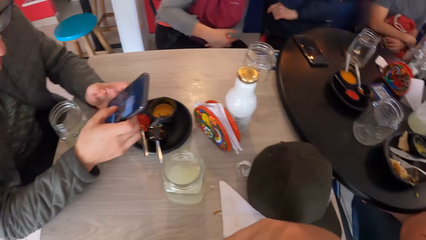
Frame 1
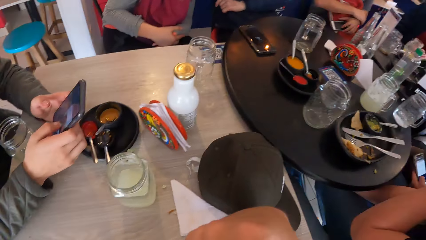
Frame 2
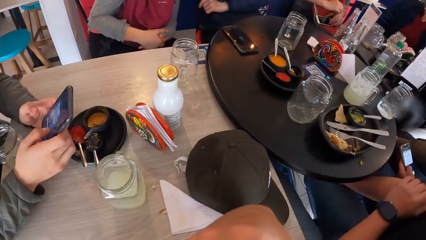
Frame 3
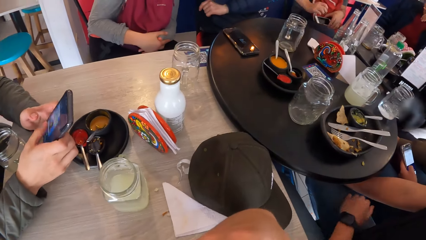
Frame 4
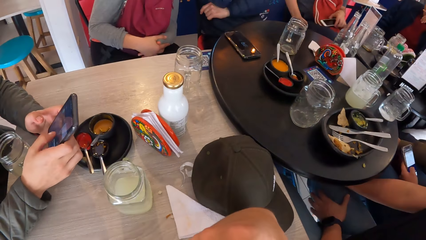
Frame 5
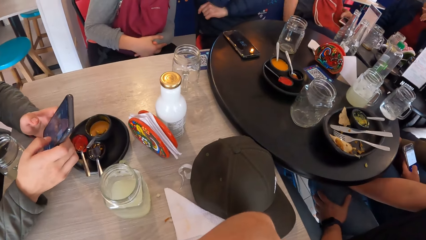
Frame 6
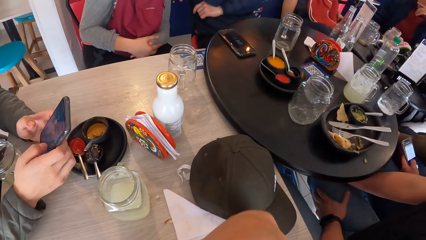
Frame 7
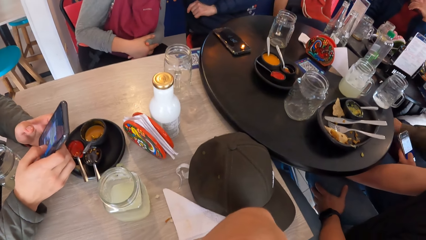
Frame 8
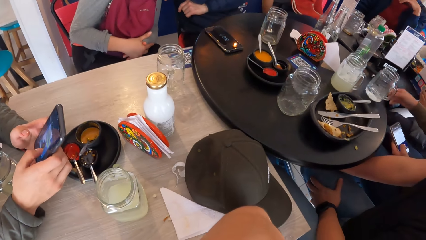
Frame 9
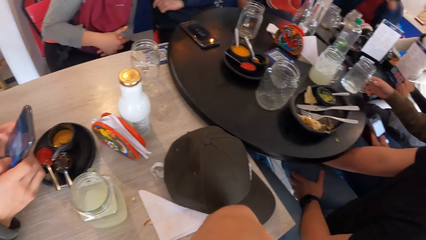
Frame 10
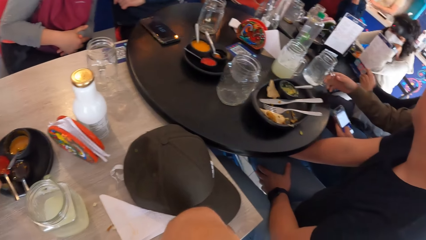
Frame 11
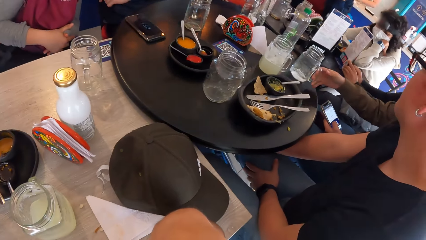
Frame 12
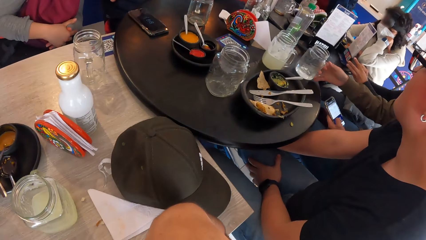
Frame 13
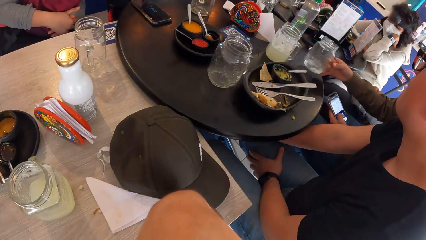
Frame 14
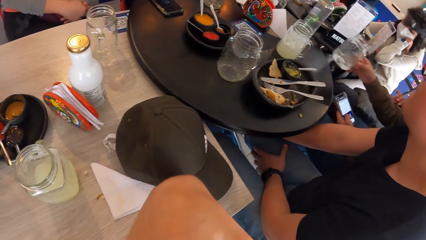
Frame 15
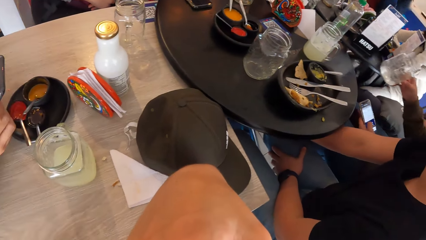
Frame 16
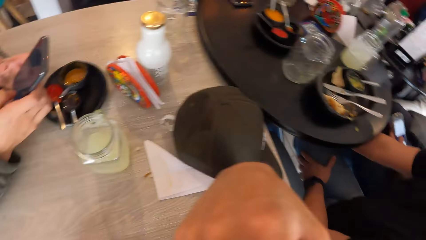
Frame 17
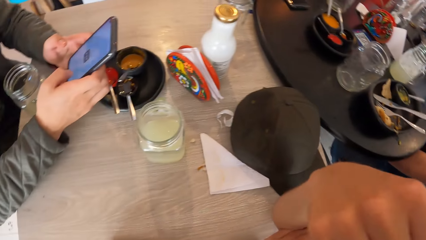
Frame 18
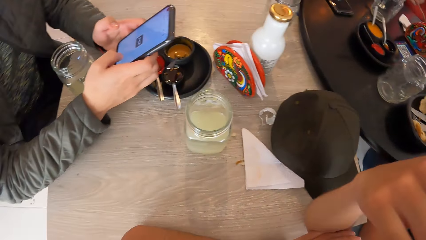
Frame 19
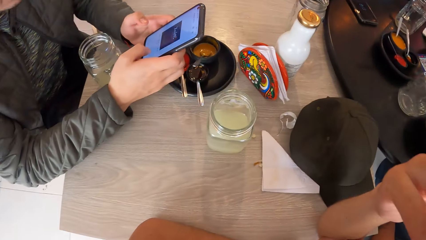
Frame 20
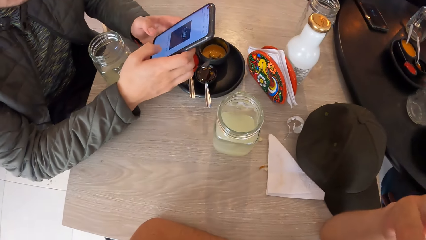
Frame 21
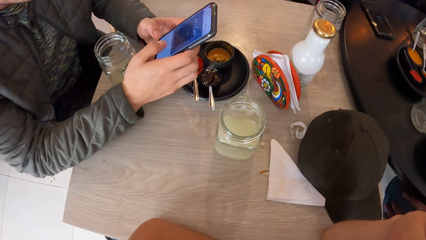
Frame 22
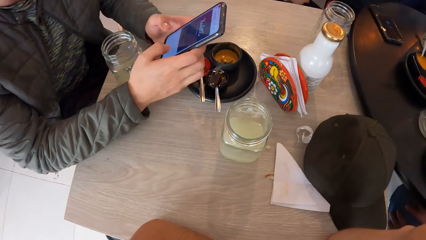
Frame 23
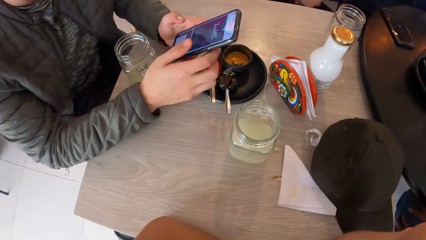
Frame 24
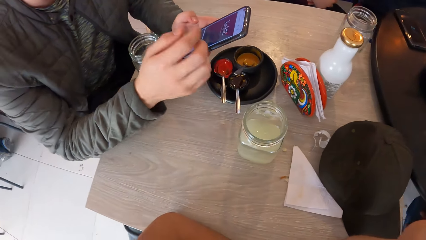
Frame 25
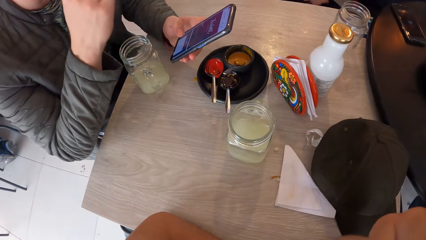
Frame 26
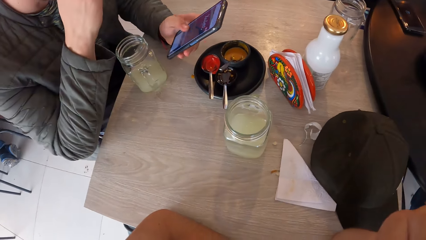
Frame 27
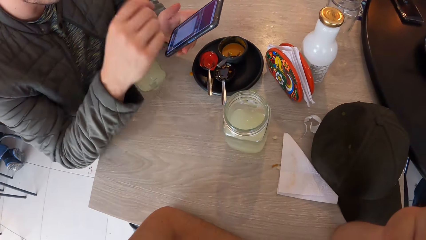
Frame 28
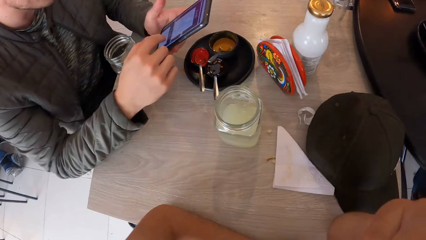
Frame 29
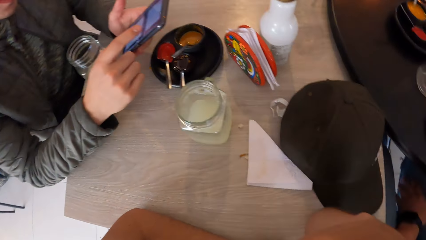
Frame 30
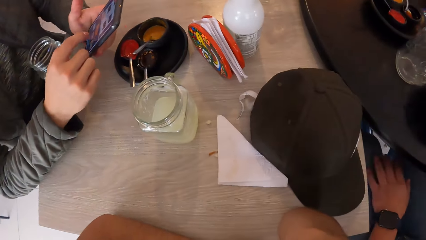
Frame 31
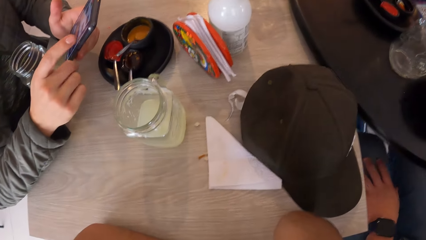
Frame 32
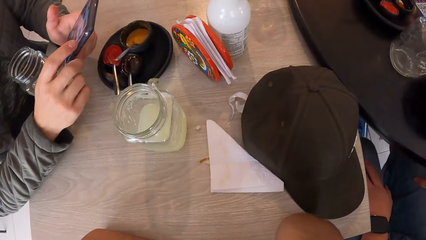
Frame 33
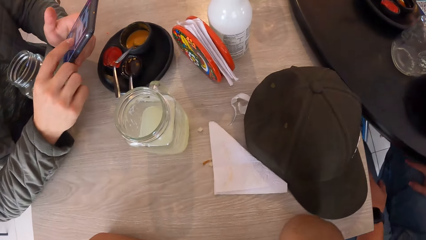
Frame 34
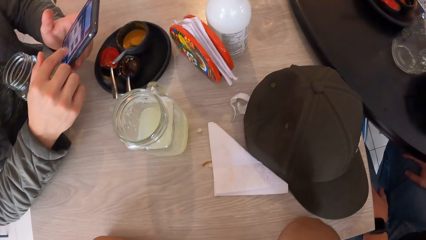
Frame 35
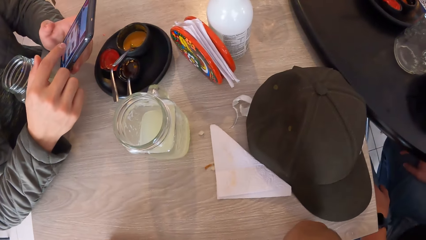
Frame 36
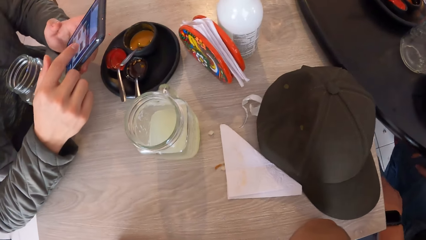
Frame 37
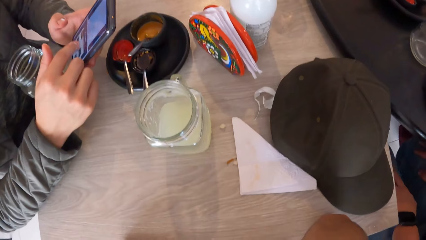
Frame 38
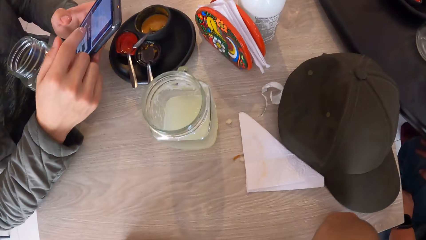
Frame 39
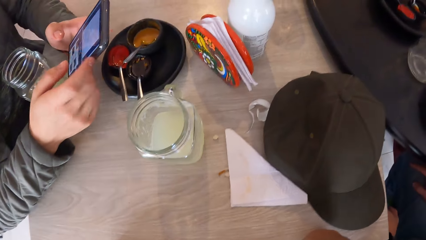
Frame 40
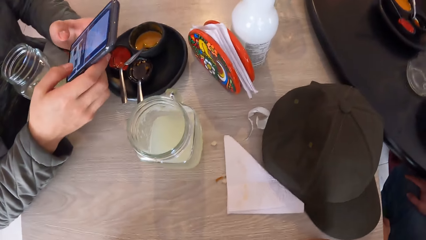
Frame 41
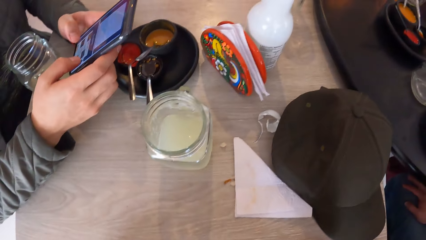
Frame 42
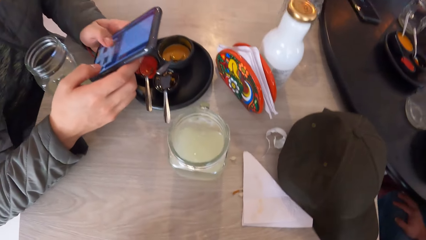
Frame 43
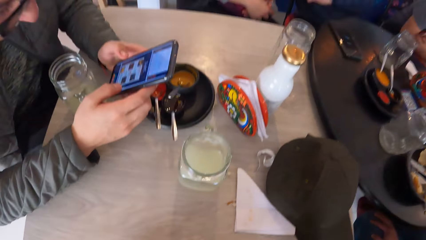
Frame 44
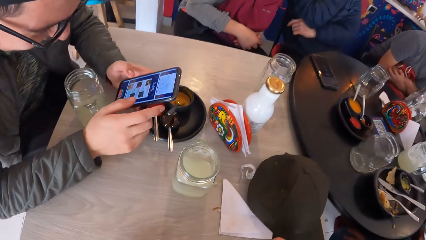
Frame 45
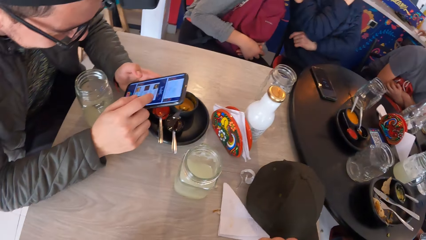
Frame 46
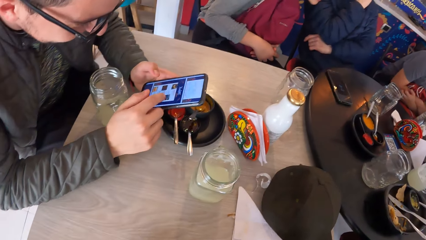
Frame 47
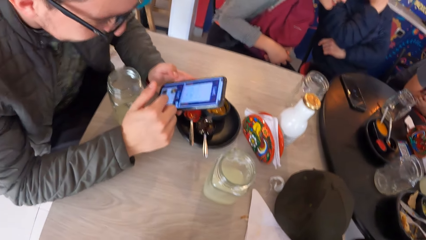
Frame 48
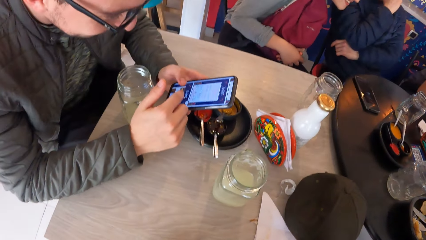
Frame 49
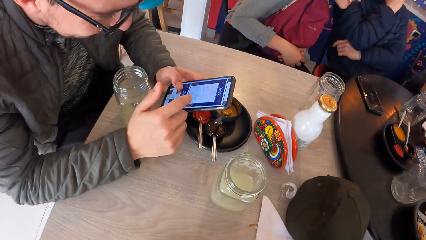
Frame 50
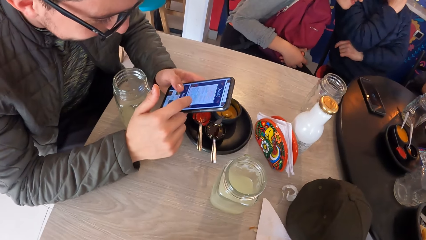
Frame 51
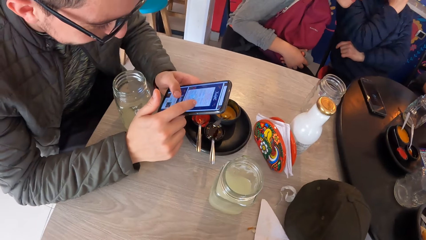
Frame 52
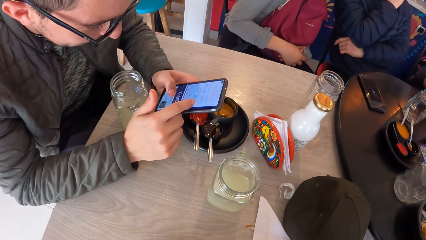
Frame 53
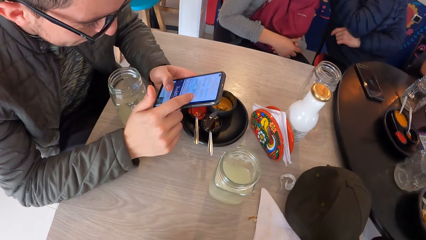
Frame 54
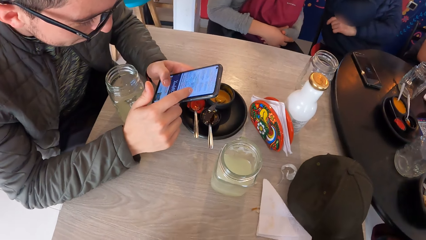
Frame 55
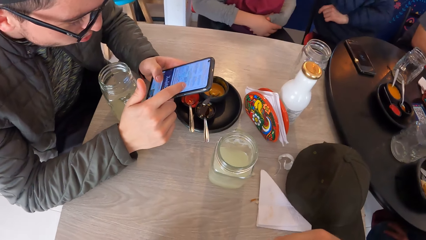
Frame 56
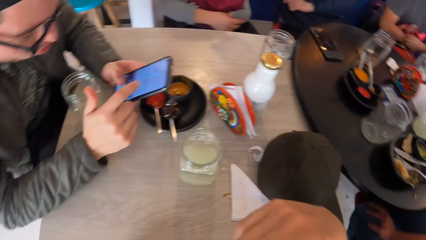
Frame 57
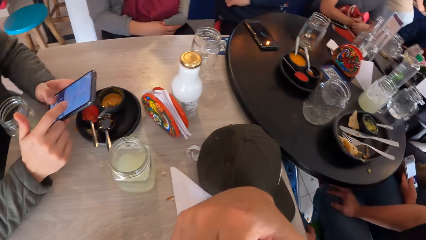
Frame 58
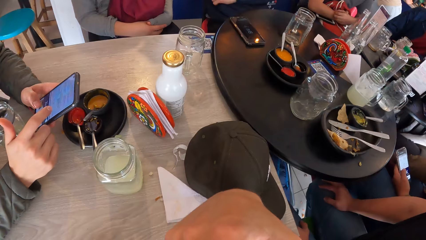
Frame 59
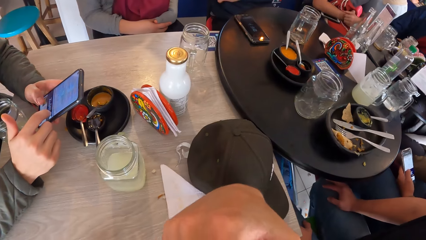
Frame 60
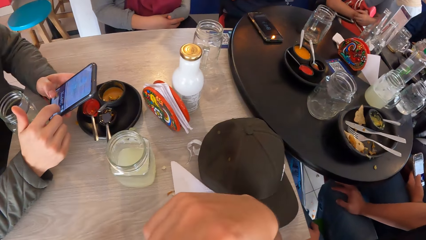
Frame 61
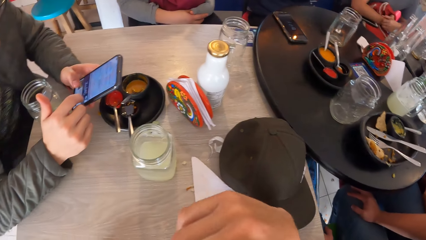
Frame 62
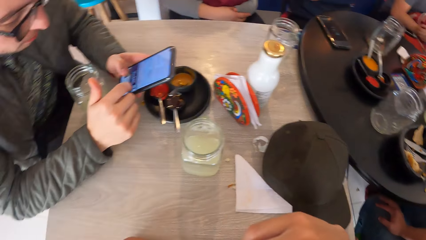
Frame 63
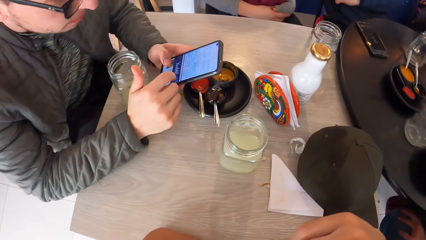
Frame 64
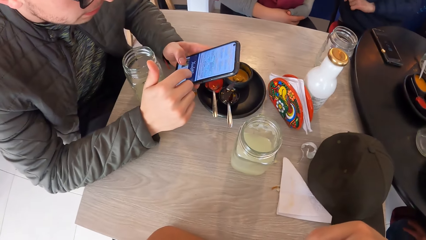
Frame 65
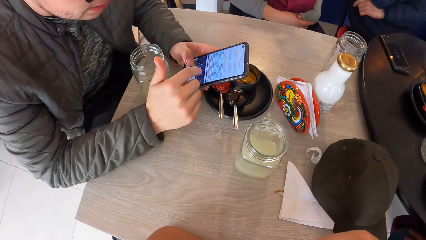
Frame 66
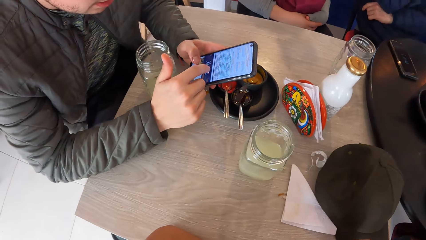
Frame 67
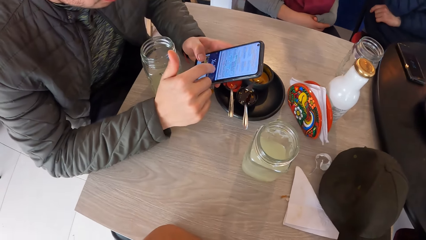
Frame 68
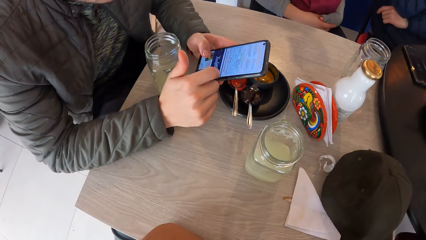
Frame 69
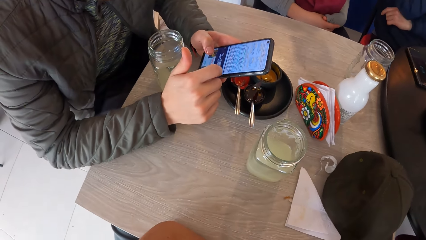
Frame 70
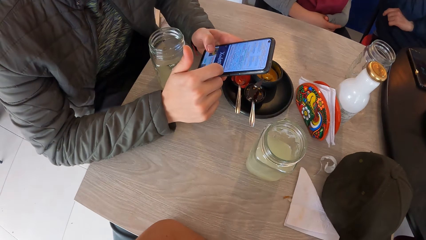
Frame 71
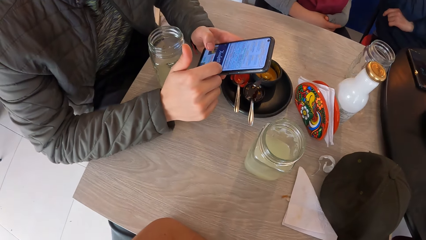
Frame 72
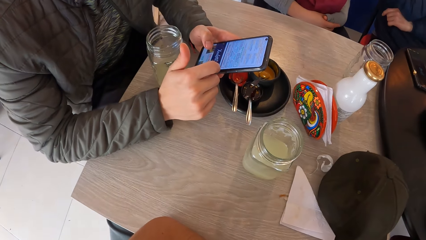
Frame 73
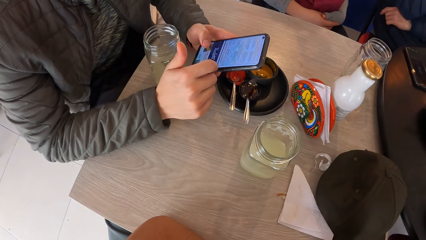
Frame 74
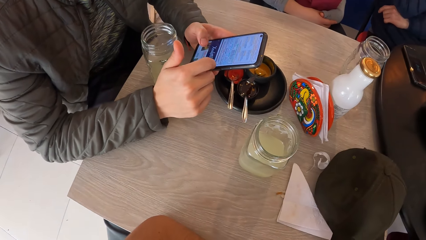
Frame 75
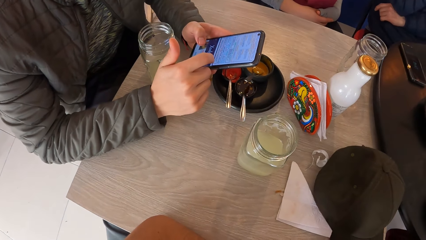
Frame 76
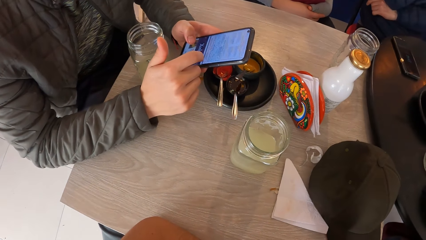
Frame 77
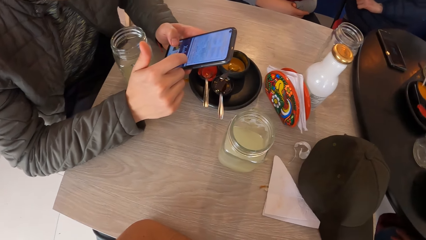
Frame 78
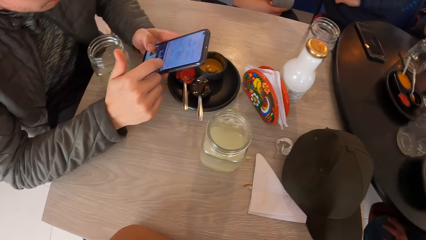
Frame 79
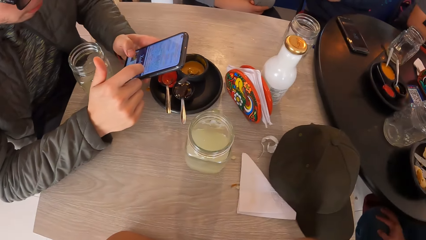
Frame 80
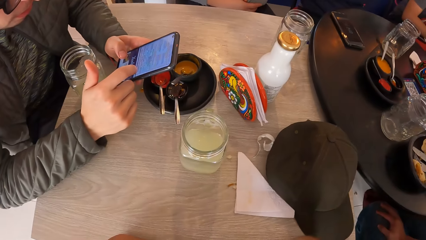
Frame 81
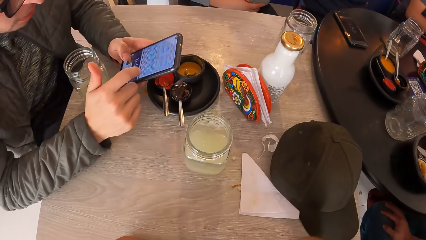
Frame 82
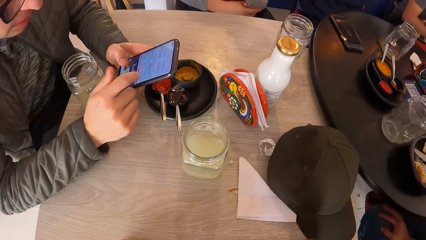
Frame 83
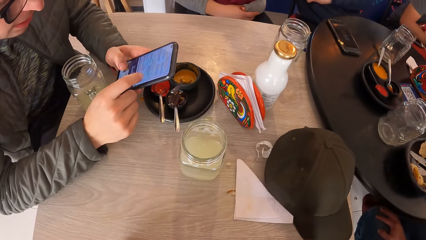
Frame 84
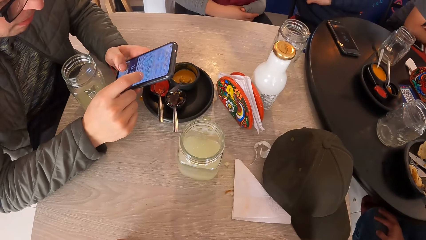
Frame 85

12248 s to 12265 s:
The camera wearer stares around. The woman takes a cup of water from the table with her right hand. The man operates the phone with his left hand. He operates the phone with his right hand. He operates the phone with his left hand. He operates the phone with his right hand. He operates the phone with both hands. The man stares at the phone.
